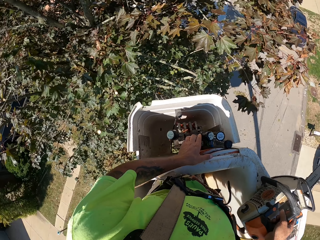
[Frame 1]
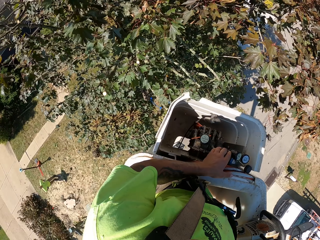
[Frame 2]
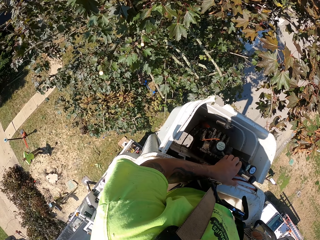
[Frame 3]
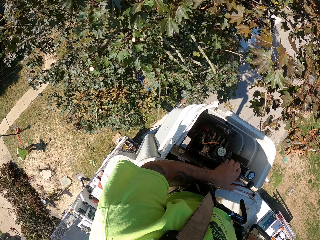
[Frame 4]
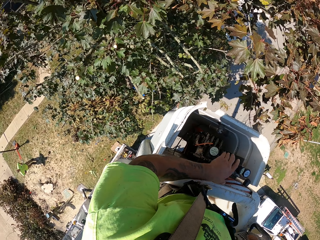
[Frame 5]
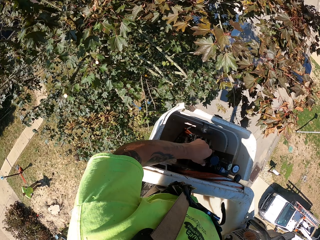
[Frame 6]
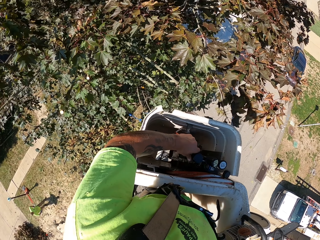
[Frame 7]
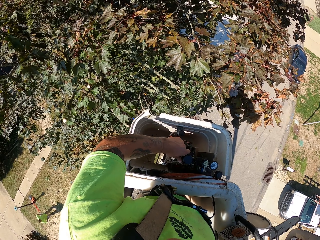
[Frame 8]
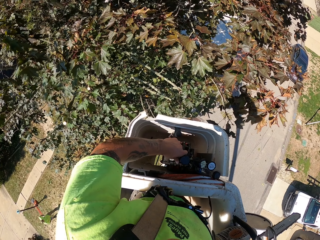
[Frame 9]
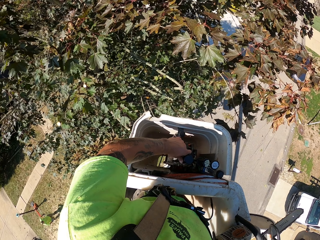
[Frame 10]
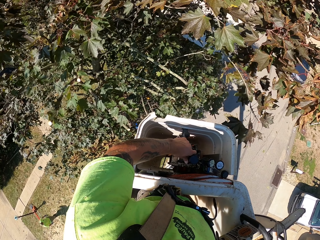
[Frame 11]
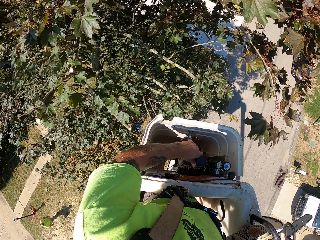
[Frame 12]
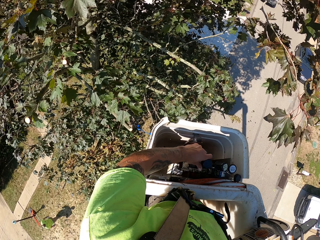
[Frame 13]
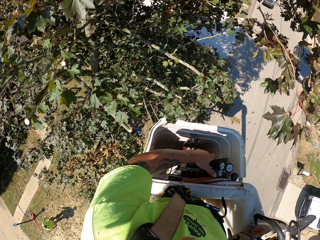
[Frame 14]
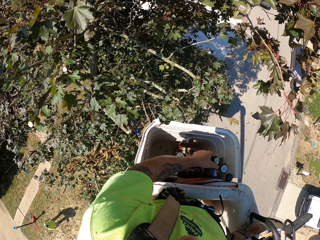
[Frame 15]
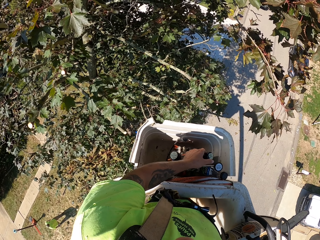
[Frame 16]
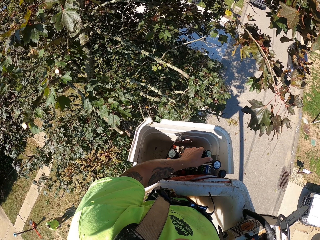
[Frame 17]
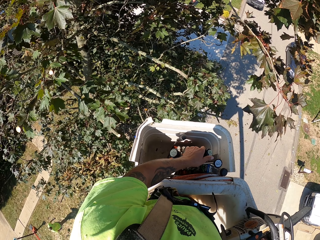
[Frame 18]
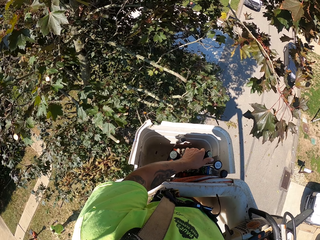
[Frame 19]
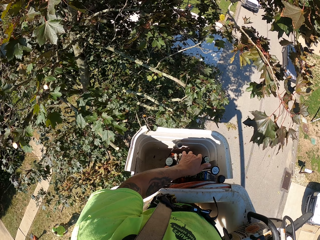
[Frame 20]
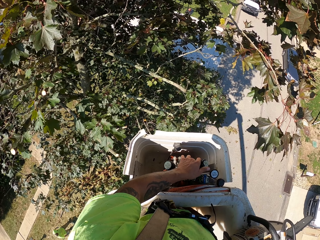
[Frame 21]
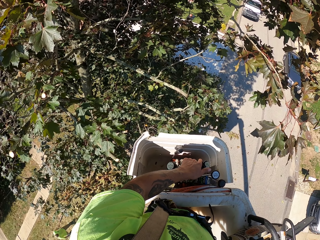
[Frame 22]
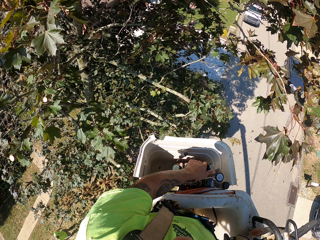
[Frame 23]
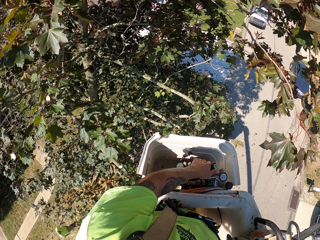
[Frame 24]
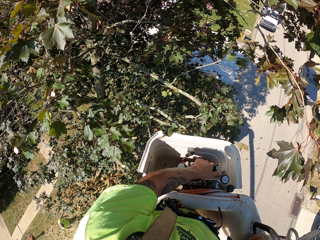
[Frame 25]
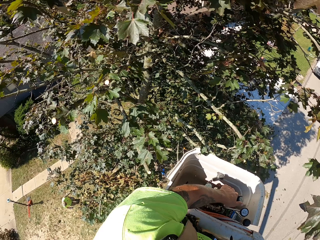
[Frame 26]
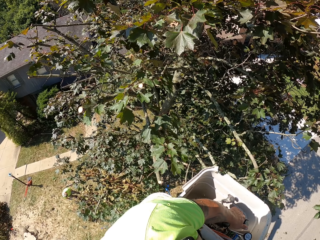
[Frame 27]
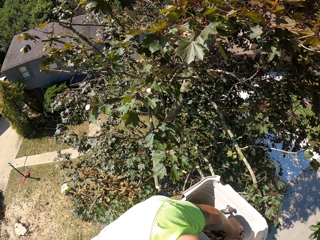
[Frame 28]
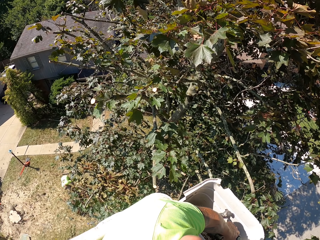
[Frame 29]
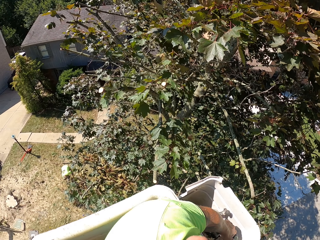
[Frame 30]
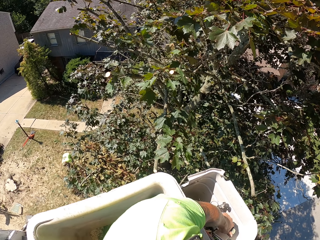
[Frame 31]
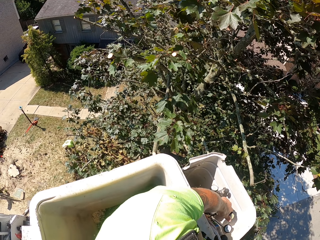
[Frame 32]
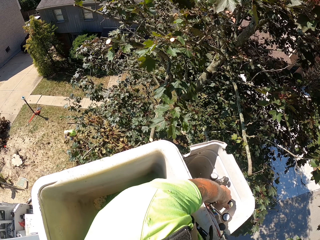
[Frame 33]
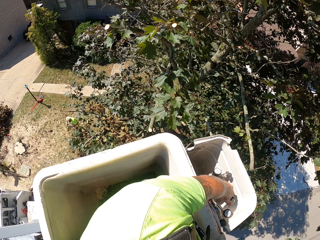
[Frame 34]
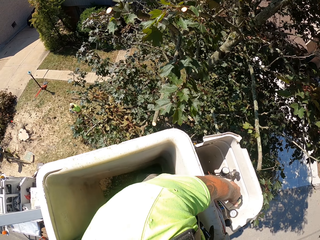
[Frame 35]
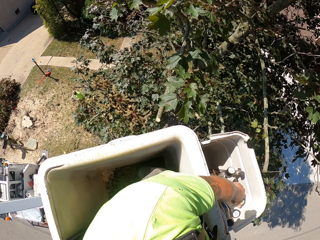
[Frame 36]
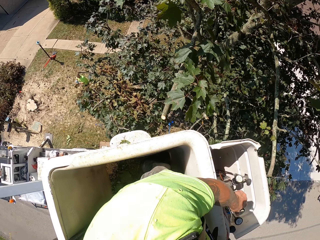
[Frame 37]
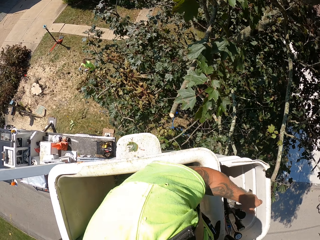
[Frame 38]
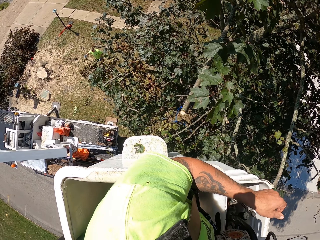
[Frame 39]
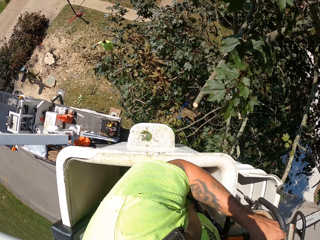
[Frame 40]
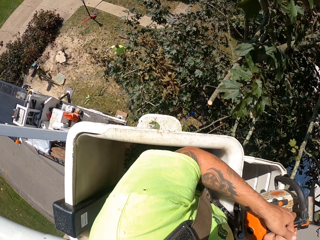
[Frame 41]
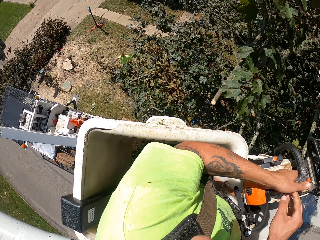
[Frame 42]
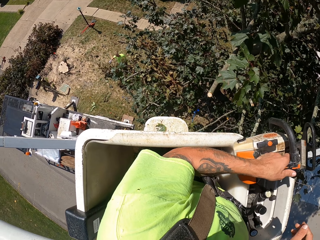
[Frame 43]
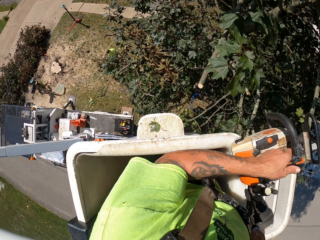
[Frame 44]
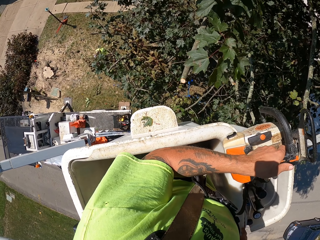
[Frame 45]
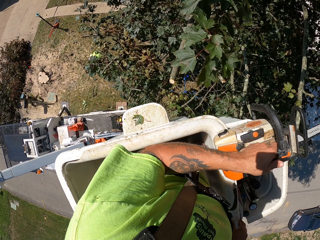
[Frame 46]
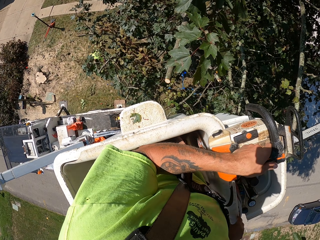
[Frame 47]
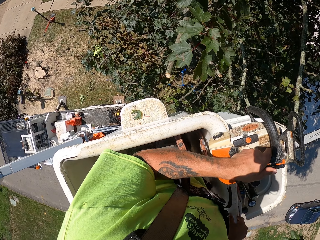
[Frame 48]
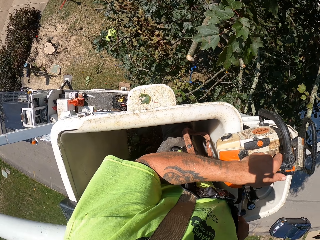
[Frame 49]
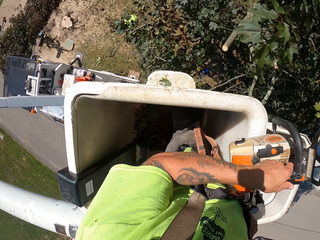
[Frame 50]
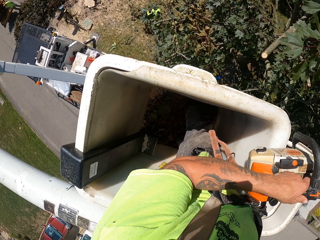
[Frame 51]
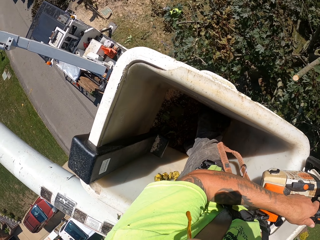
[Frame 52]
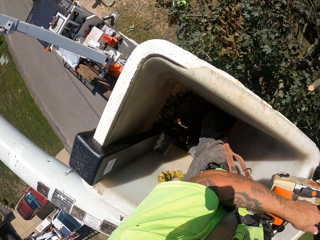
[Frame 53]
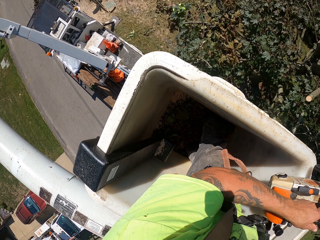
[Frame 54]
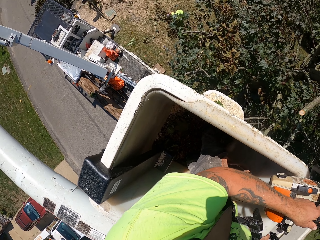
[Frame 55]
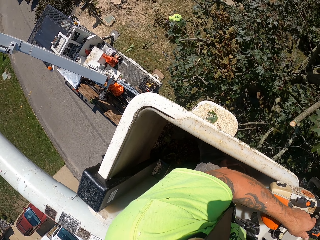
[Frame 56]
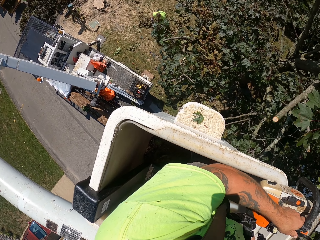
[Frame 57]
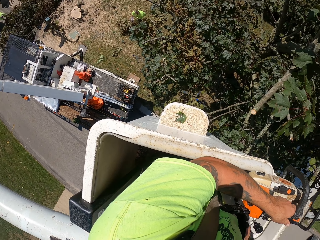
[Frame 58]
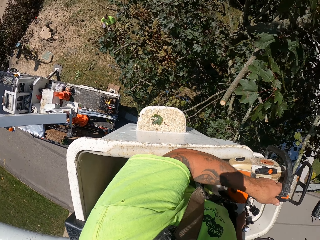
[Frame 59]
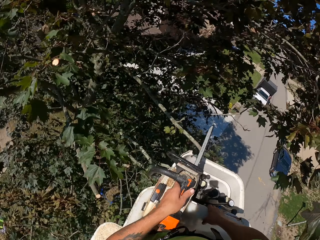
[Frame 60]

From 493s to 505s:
The camera wearer controls the man lifter. He looks around. He passes the chainsaw from his right hand to his left hand. He holds the chain saw with the left hand. He looks around.

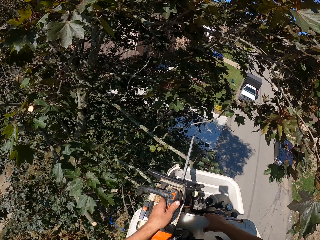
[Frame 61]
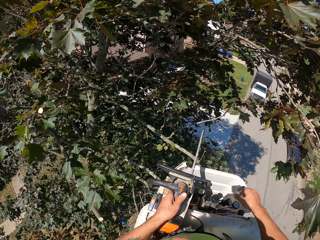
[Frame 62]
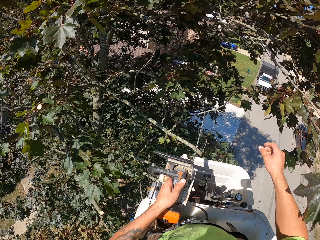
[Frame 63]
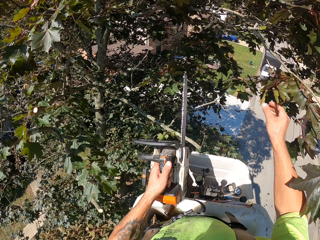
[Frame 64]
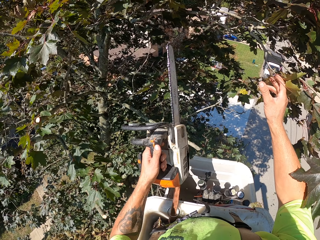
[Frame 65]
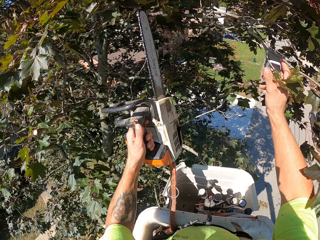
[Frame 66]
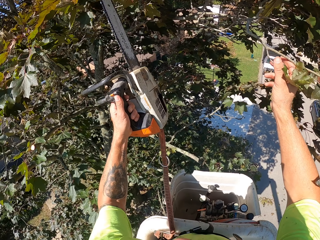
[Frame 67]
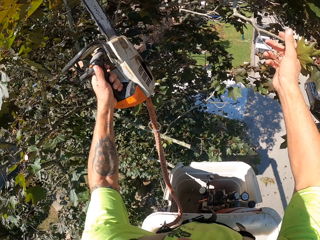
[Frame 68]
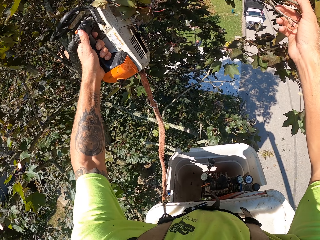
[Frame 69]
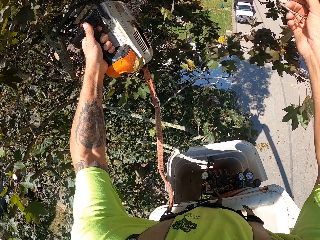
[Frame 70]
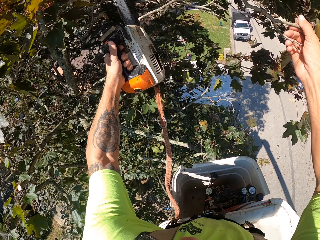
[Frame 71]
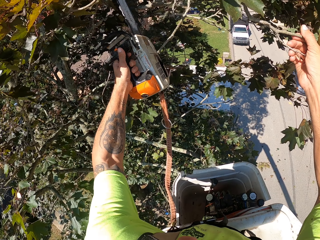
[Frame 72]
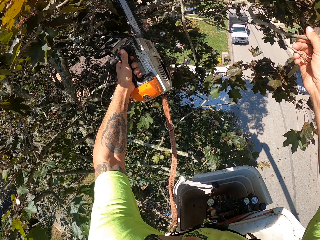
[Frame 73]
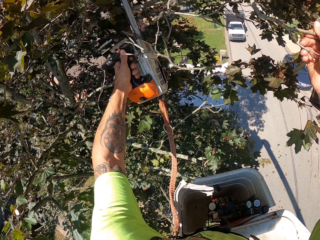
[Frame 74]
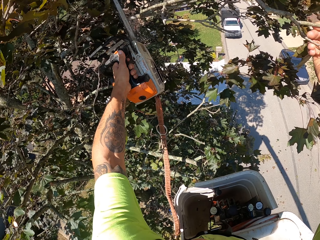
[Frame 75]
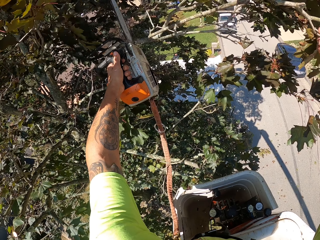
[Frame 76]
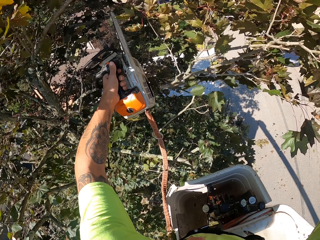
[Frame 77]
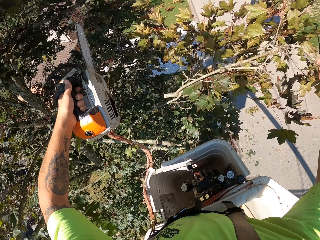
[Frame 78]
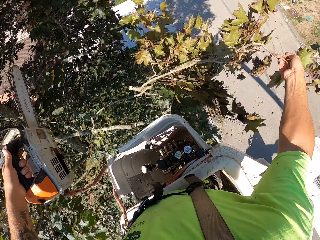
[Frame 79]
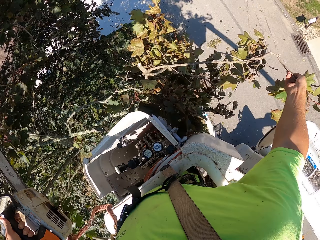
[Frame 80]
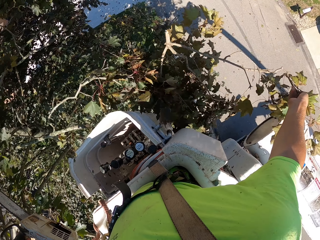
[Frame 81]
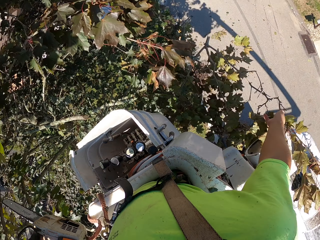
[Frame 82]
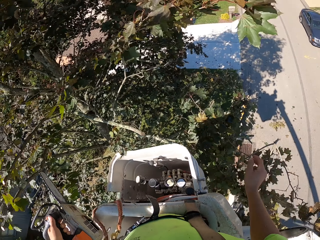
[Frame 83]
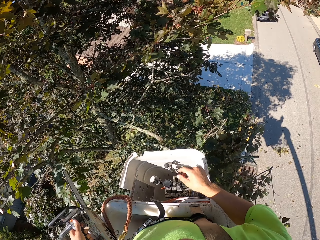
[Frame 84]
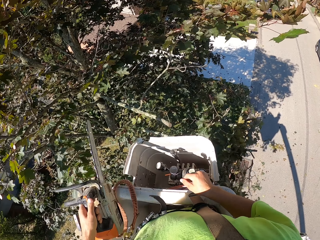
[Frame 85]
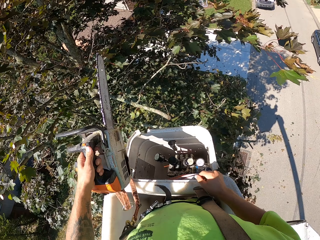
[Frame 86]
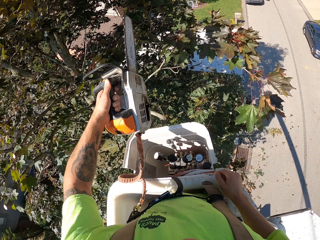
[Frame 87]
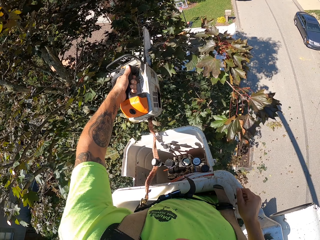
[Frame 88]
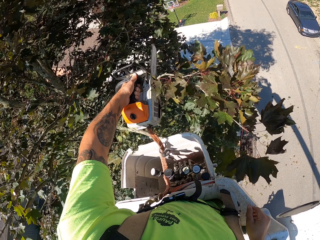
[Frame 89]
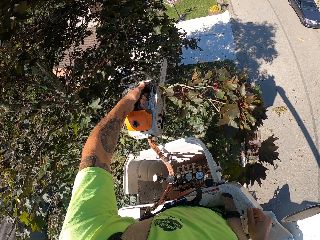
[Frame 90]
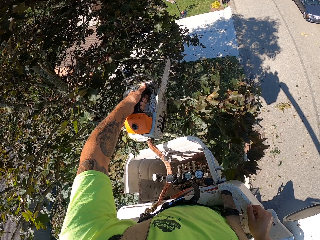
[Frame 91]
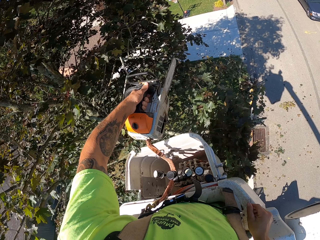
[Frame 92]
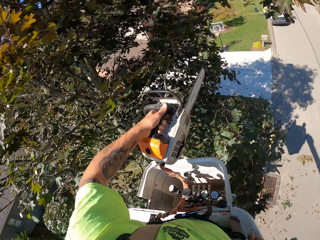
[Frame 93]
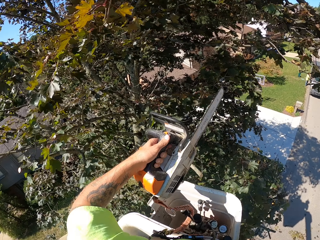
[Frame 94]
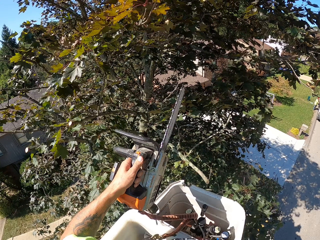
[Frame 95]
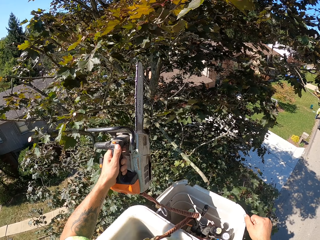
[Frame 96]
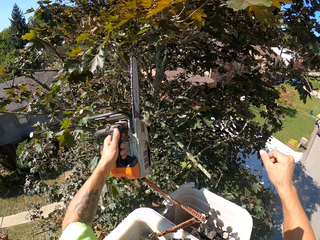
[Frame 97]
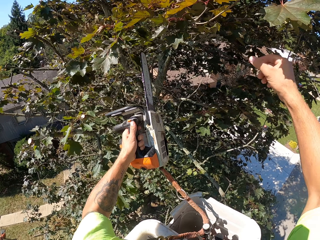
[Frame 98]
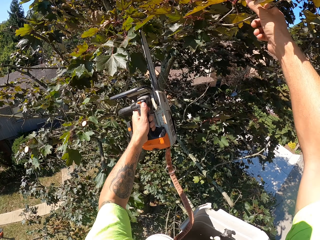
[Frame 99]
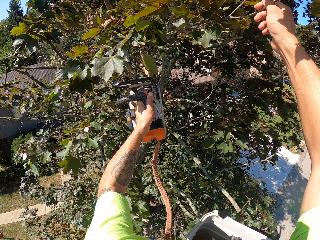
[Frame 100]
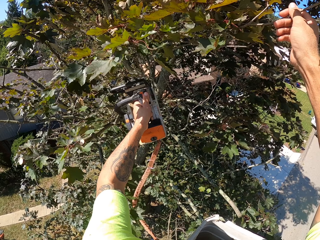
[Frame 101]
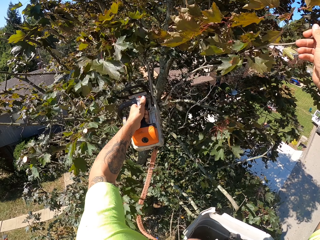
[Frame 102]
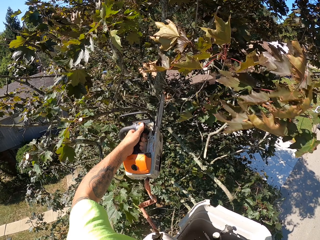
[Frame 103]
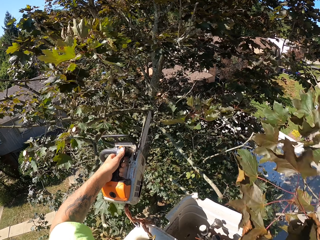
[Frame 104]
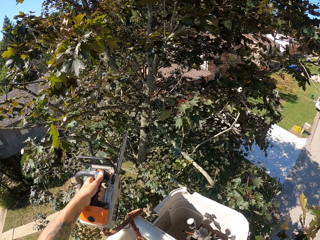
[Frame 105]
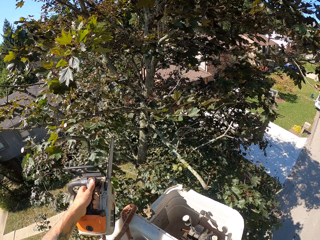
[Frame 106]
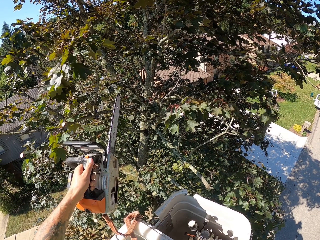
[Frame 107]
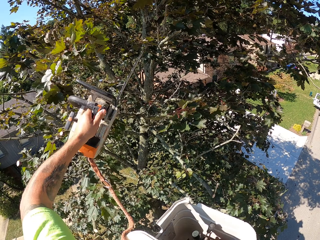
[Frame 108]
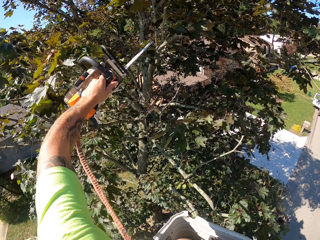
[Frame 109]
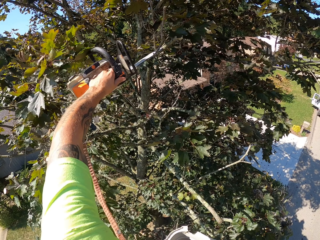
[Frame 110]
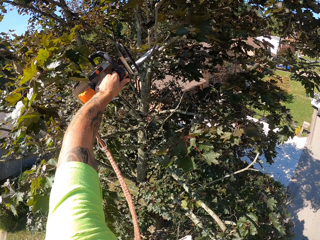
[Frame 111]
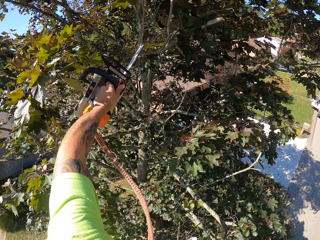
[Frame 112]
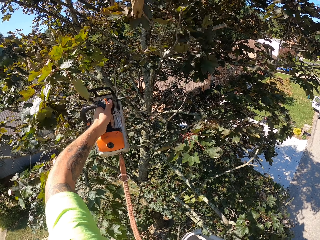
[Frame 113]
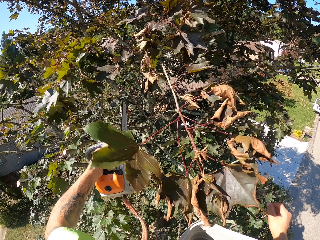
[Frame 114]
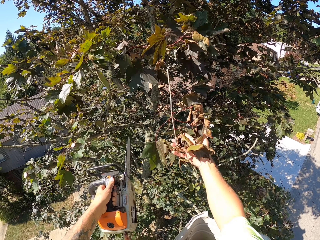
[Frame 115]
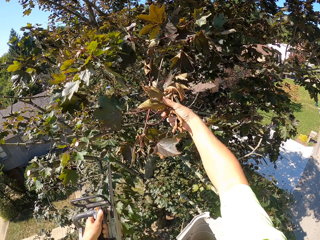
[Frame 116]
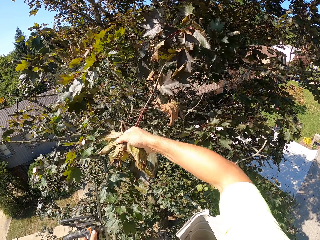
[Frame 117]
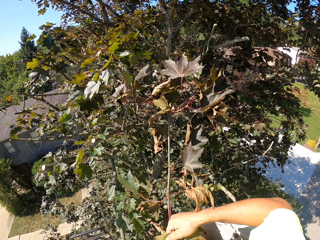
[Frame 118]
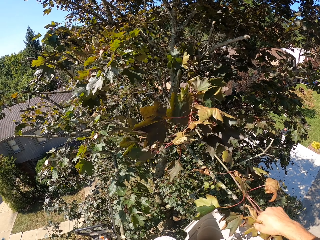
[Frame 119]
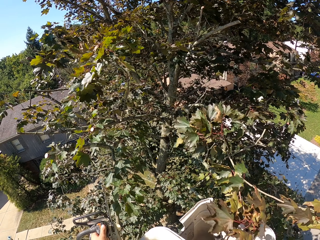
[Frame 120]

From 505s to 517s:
The camera wearer holds the tree. He grabs a tree branch on the tree with his right hand. He cuts the tree branch on the tree with the chain saw in his left hand. He drops the tree branch on the floor with his right hand. He grabs a tree branch on the tree with his right hand. He cuts the tree branch on the tree with the chain saw in his left hand. He holds the tree. He drops the tree branch on the floor with his right hand. He cuts a tree branch on the tree with the chain saw in his left hand. He grabs the tree branch on the tree with his right hand.
